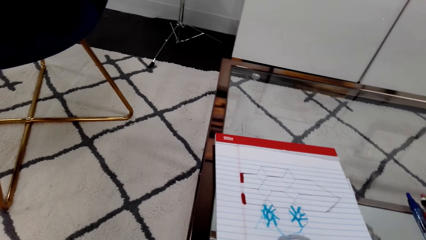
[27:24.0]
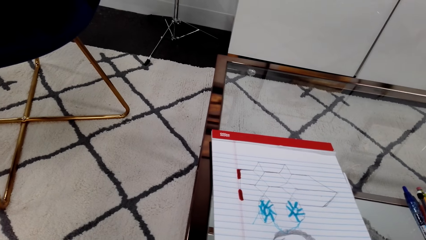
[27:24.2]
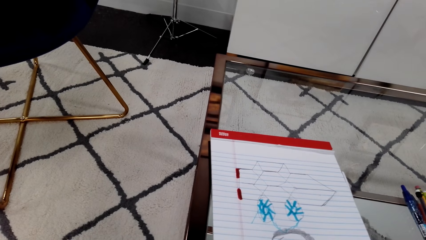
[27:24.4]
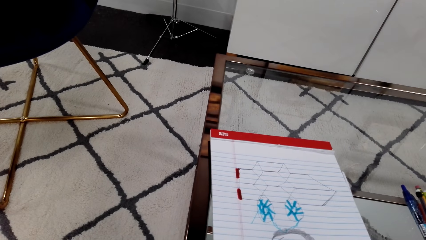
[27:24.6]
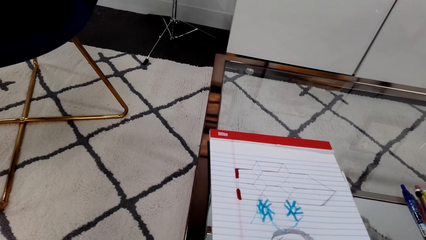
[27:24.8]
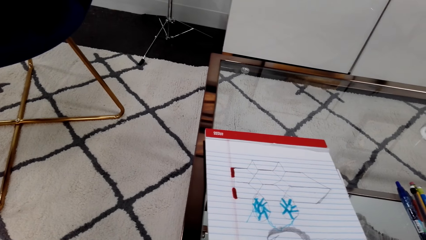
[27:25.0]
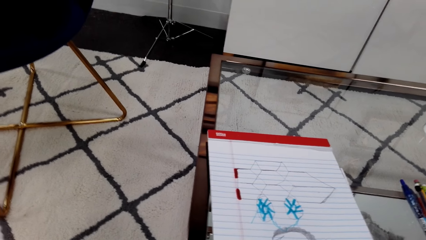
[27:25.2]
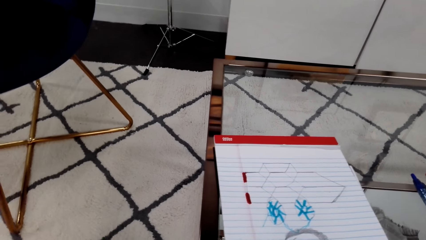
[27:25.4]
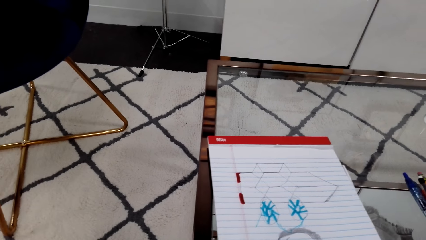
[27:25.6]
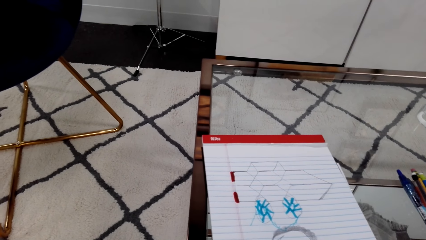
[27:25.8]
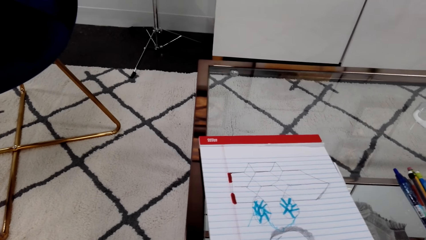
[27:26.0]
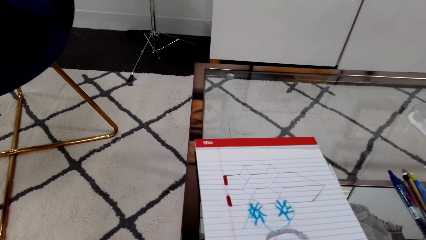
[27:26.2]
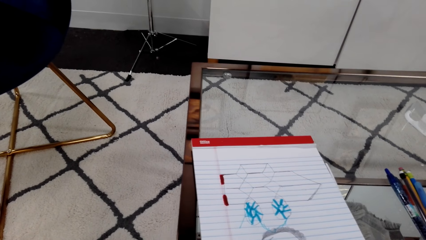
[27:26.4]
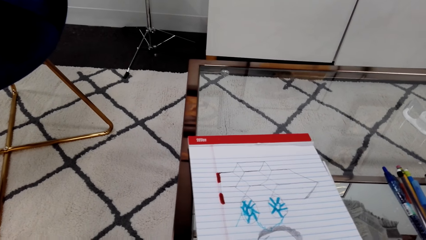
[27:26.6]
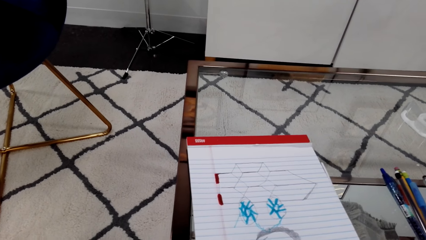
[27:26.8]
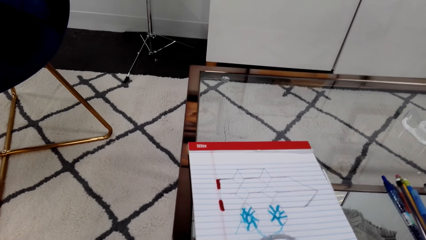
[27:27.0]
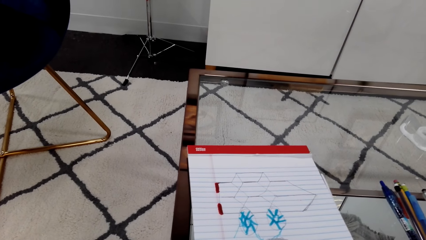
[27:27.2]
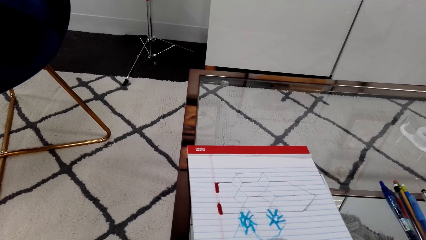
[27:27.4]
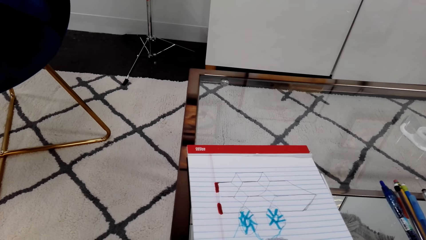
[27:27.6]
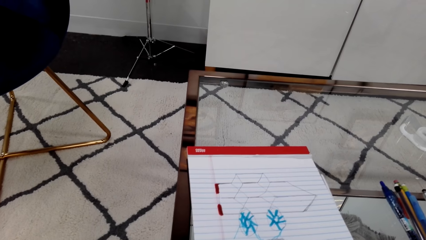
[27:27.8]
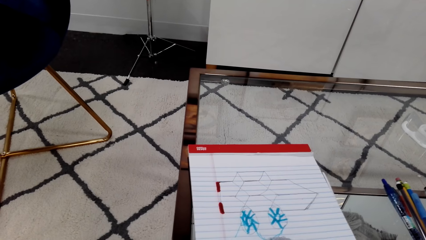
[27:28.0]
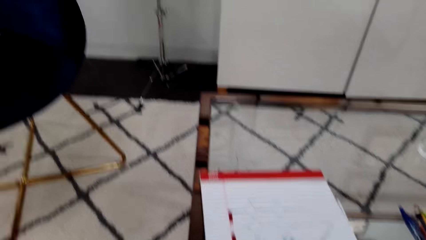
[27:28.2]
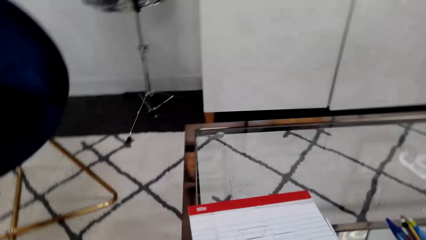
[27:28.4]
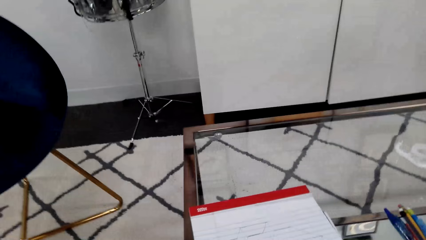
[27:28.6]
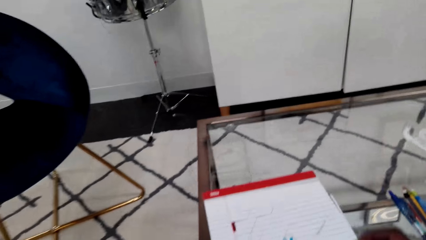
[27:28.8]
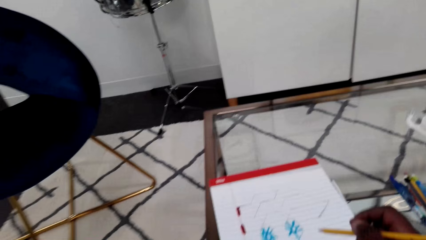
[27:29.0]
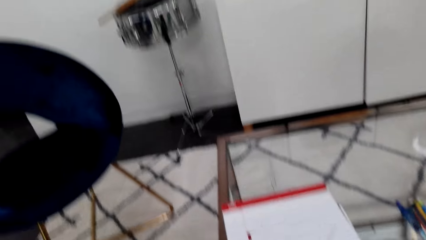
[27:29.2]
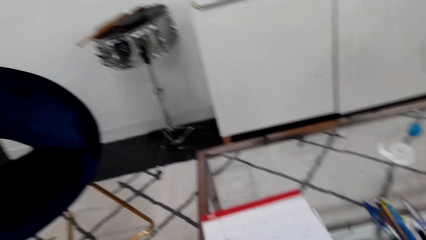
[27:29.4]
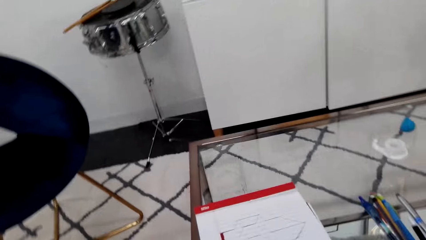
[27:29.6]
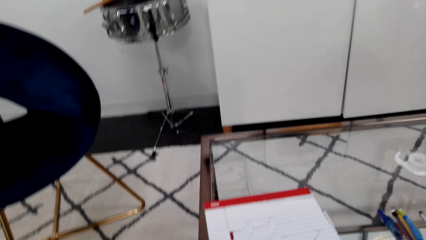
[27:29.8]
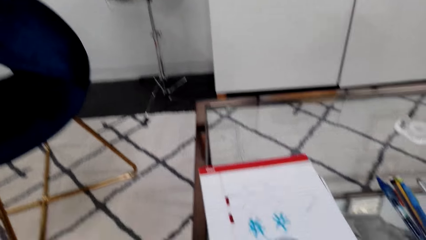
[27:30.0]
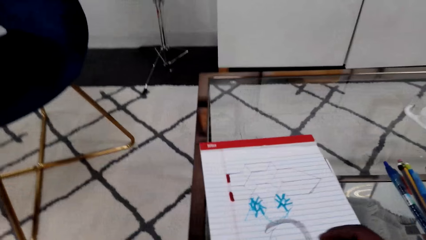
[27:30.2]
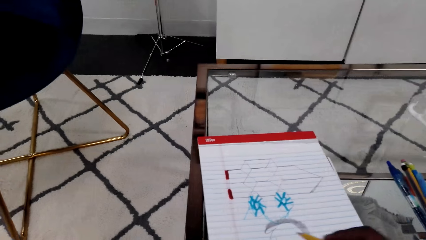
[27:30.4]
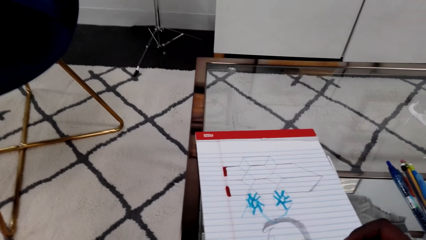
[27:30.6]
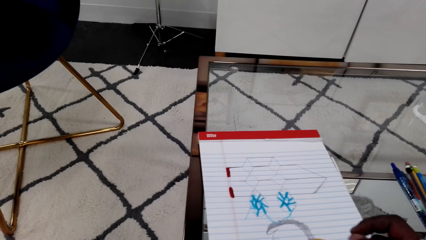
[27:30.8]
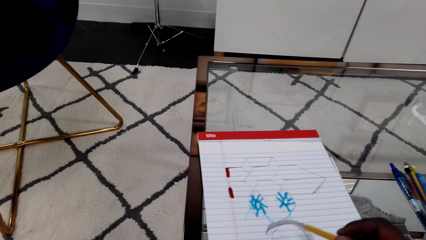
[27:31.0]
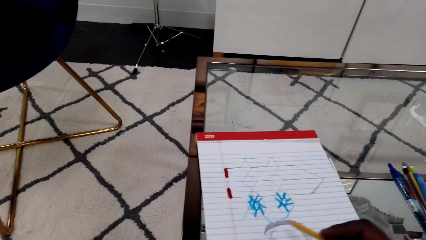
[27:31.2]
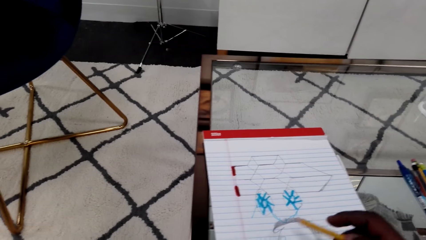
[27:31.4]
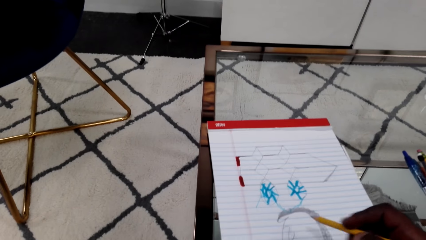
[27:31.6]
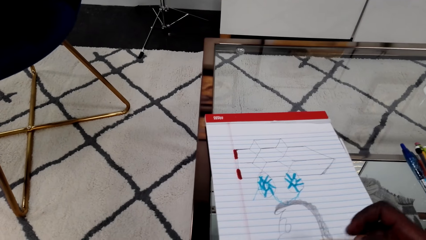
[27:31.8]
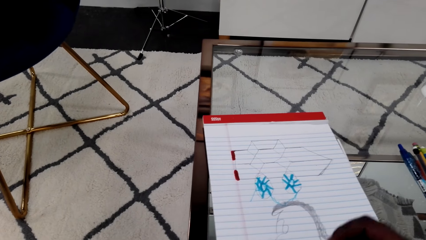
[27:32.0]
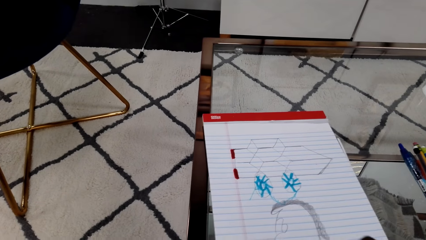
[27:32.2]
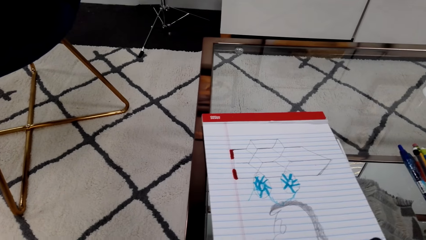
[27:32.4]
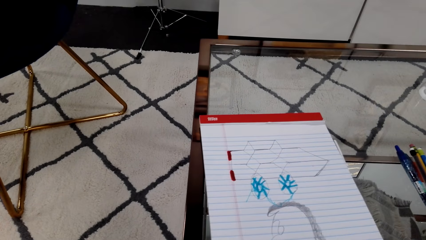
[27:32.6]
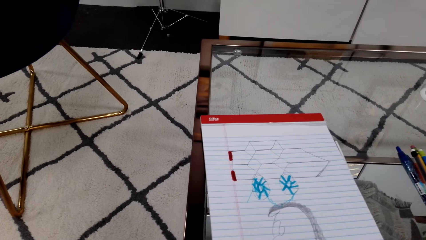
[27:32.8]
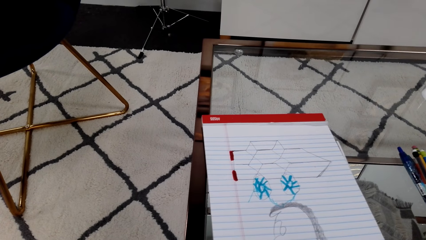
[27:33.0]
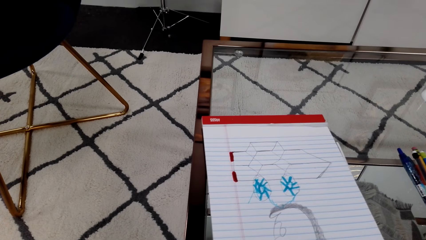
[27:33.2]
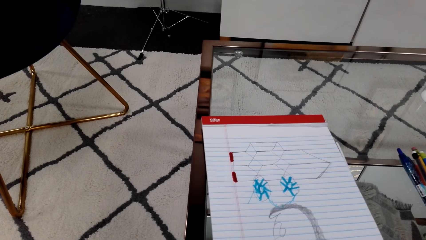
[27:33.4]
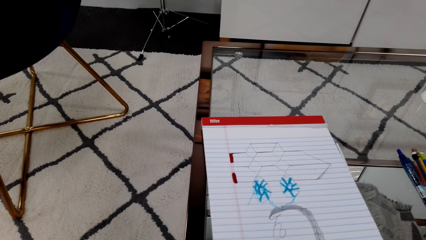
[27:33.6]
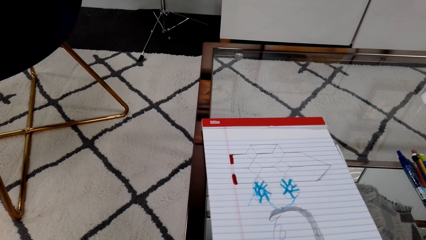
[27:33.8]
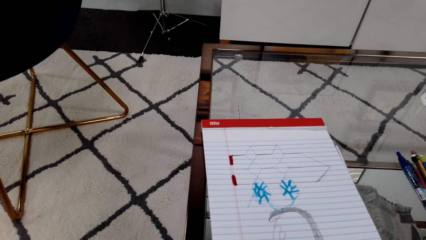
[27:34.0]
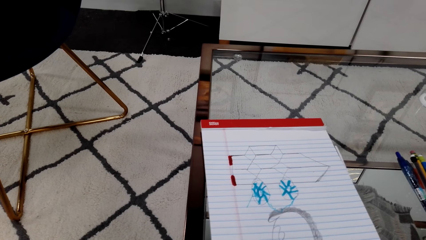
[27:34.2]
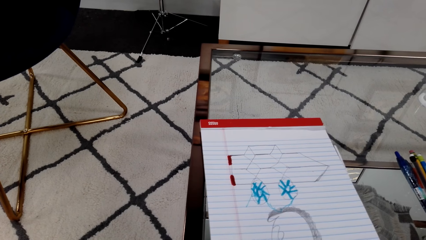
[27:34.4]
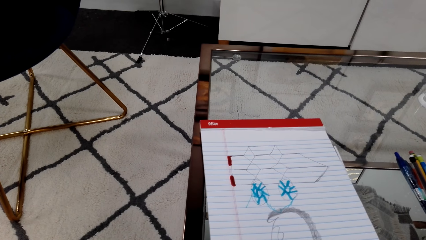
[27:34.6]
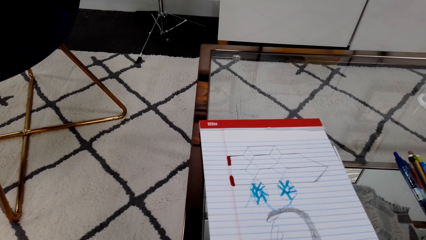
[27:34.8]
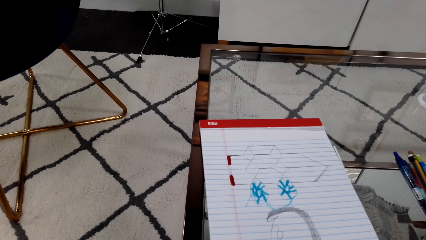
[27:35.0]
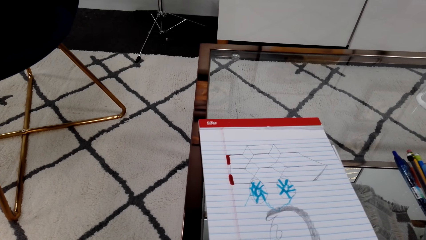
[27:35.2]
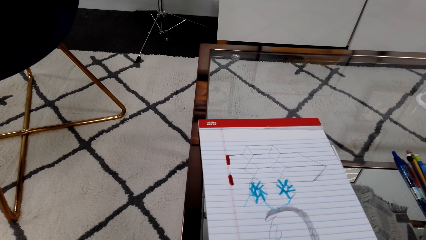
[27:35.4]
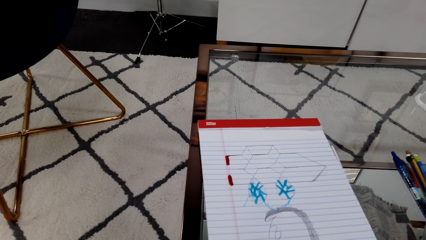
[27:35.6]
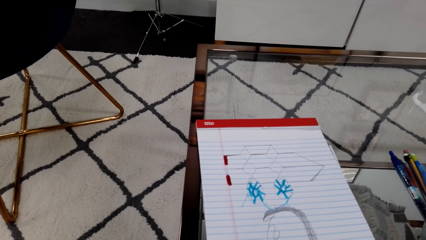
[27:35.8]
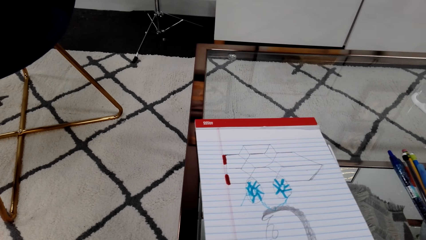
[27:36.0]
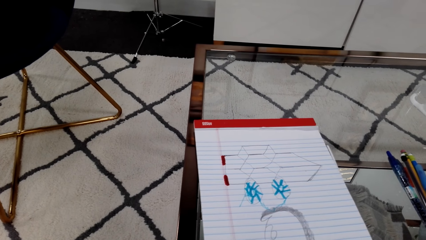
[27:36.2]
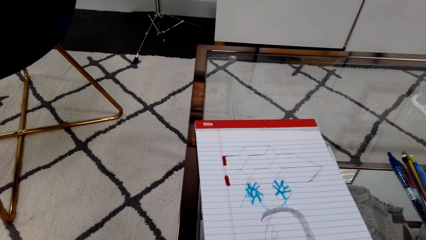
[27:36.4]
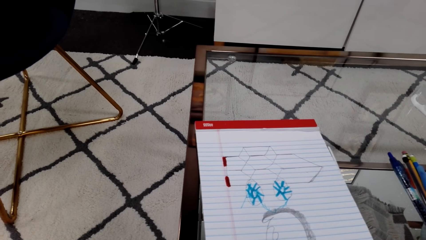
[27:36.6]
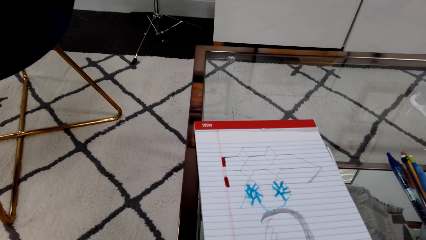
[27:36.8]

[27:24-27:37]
The camera wearer lifts the drawing pen. They draw a sketch on a book with the drawing pen.

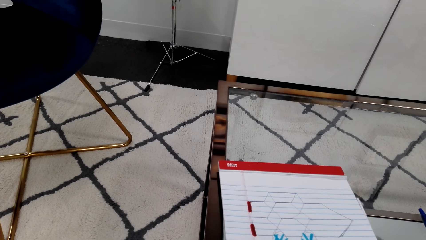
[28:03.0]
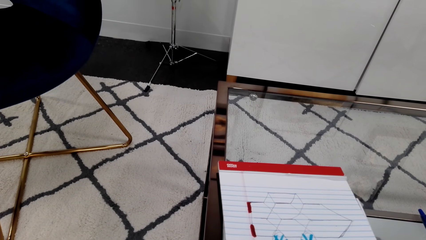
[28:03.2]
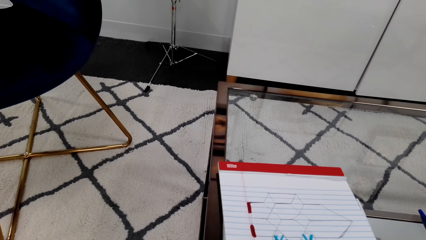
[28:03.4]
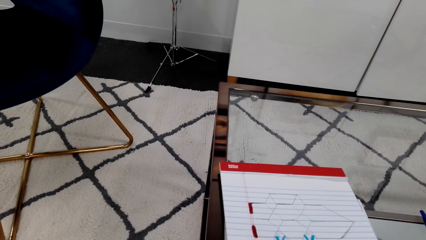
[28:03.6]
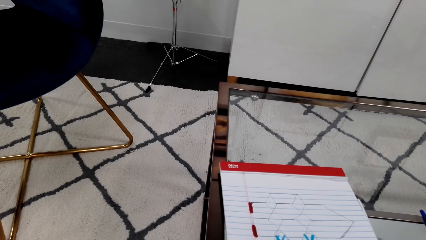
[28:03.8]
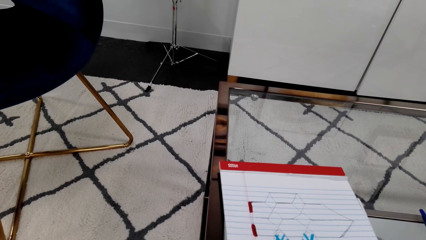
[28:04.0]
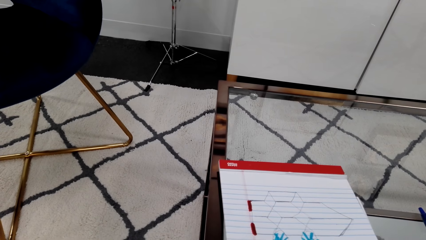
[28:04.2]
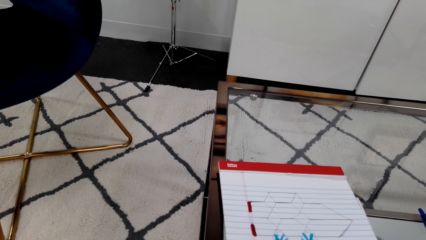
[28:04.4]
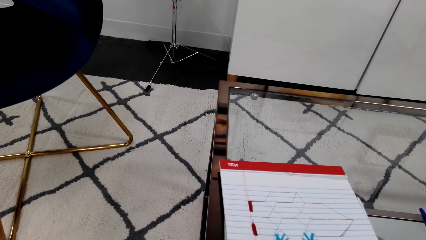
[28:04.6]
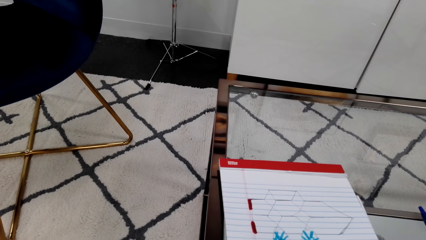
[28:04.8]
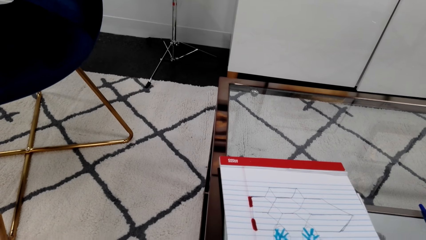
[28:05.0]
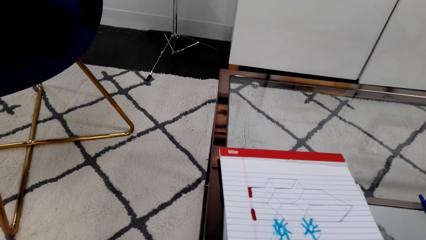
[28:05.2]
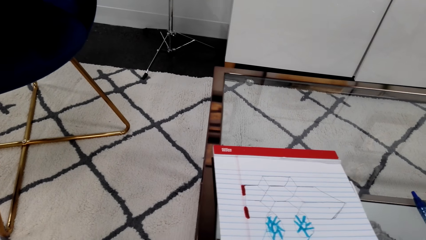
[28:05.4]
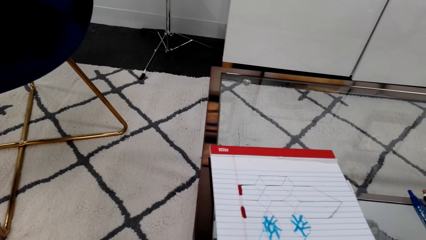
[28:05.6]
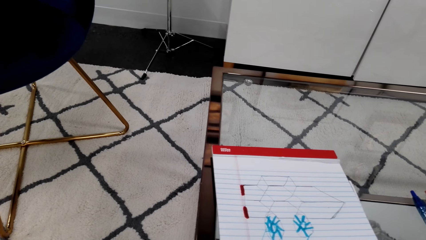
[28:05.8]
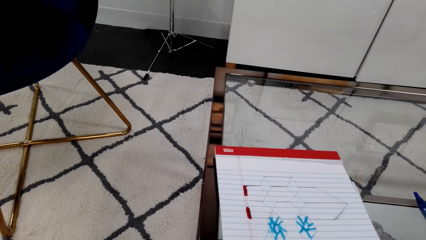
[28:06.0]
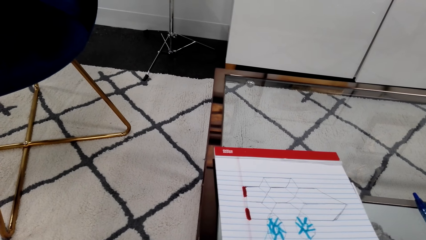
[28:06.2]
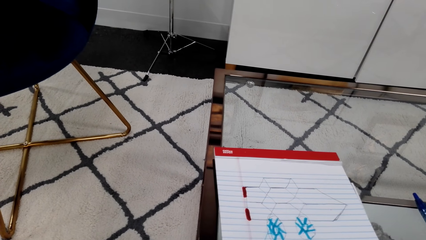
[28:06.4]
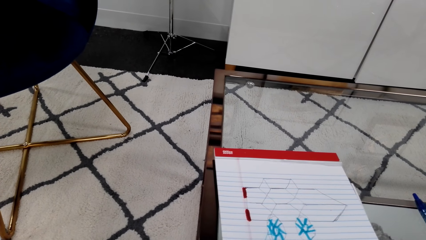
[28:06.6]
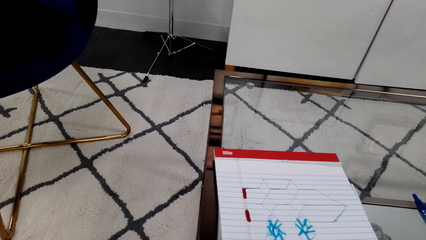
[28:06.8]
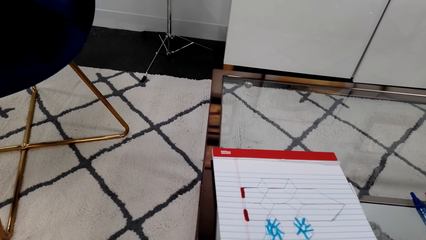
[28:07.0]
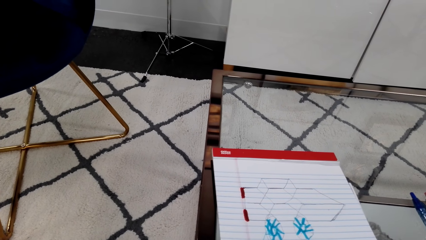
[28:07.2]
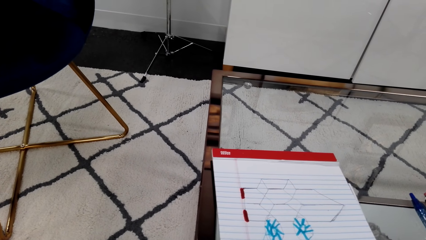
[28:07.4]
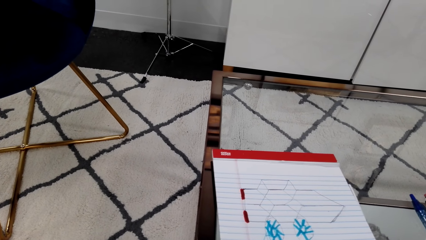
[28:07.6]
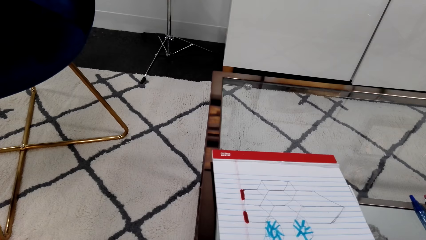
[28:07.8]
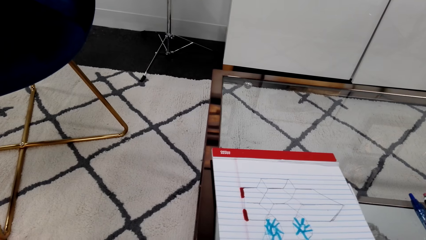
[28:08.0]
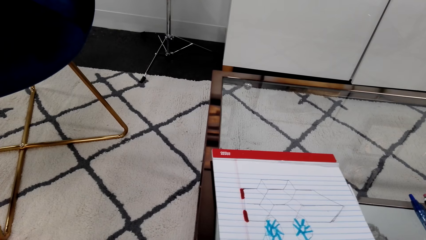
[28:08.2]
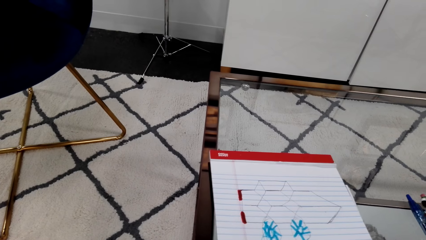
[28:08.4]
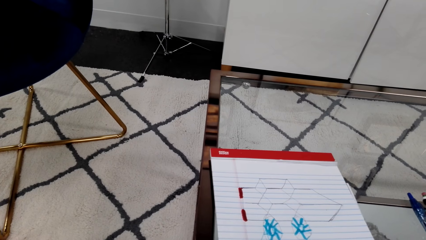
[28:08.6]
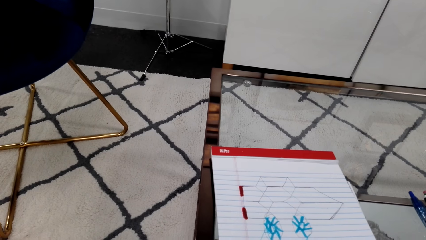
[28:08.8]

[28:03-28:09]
The camera wearer talks on the phone with a person.
